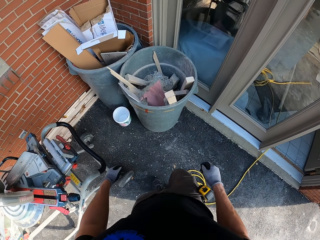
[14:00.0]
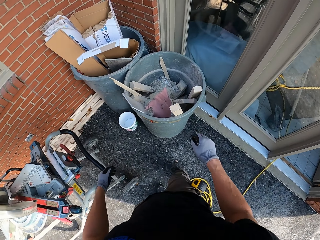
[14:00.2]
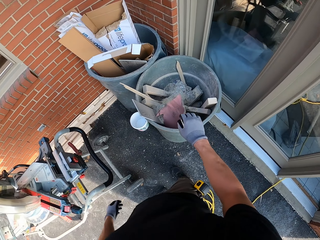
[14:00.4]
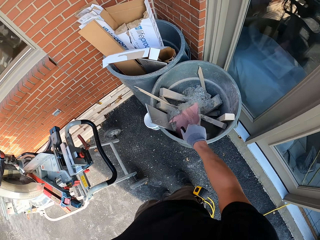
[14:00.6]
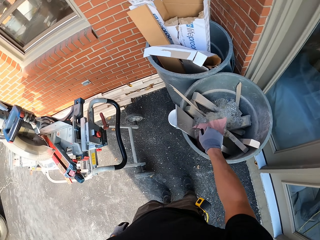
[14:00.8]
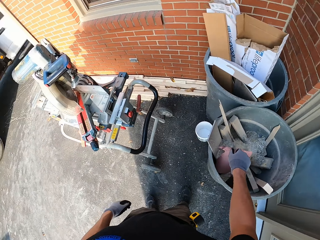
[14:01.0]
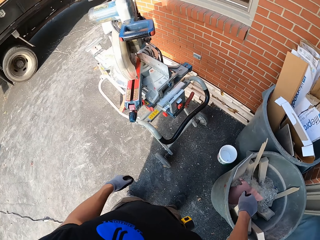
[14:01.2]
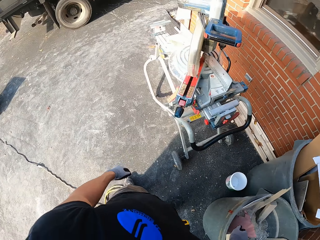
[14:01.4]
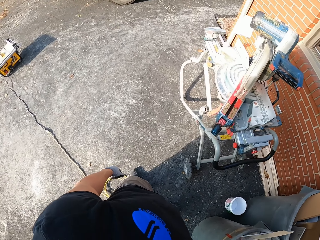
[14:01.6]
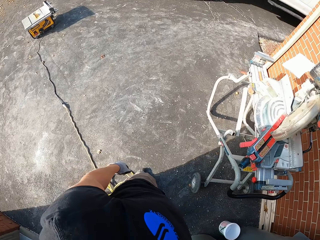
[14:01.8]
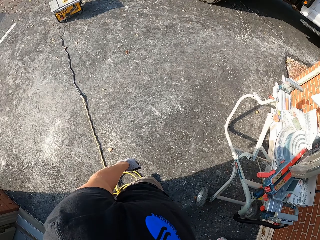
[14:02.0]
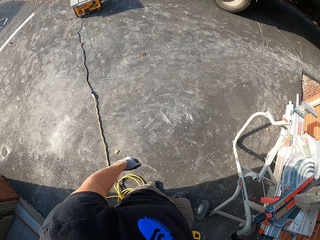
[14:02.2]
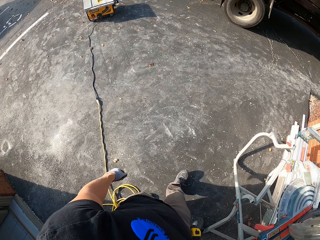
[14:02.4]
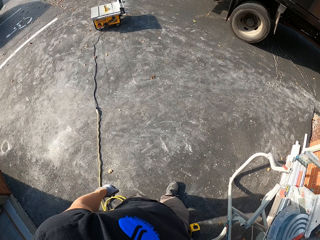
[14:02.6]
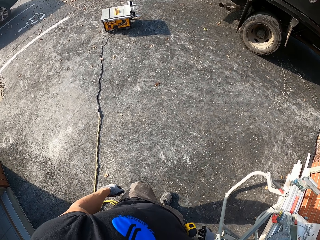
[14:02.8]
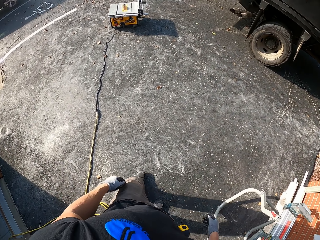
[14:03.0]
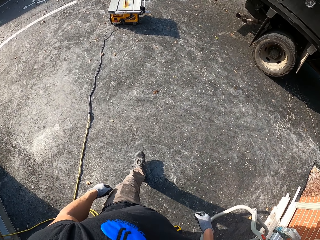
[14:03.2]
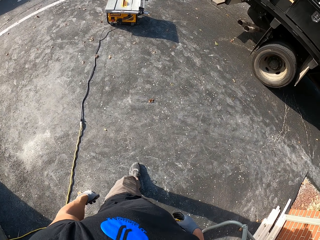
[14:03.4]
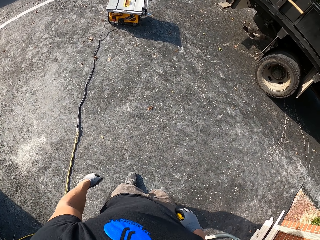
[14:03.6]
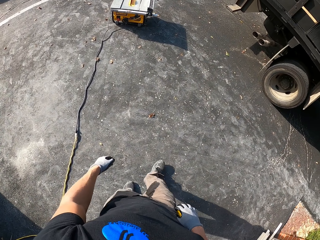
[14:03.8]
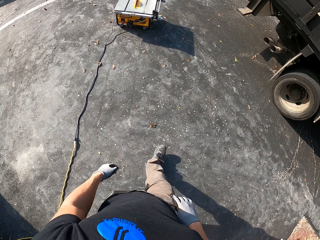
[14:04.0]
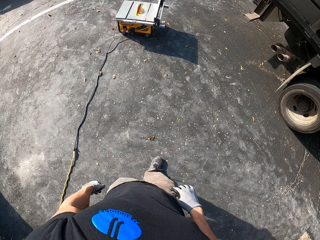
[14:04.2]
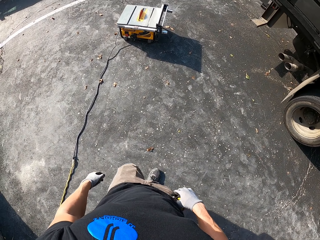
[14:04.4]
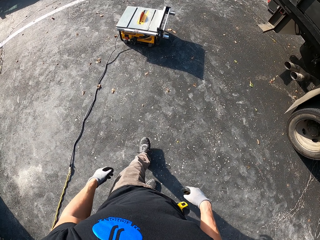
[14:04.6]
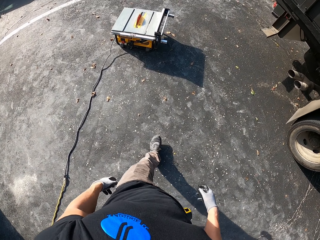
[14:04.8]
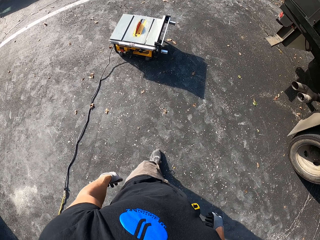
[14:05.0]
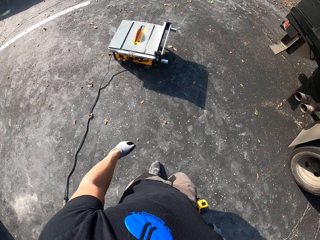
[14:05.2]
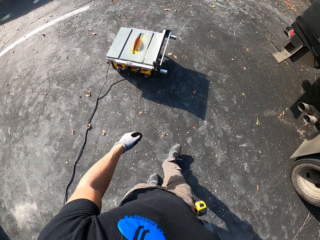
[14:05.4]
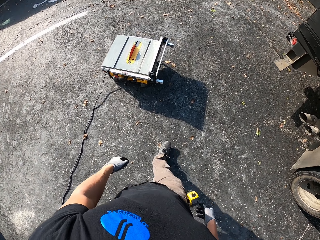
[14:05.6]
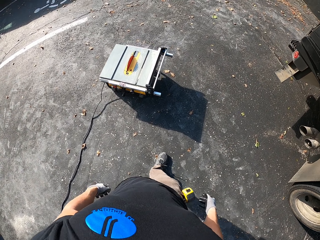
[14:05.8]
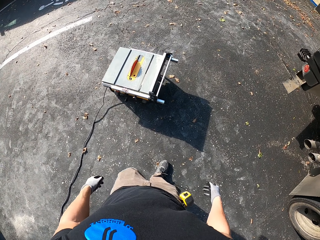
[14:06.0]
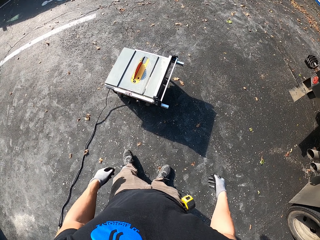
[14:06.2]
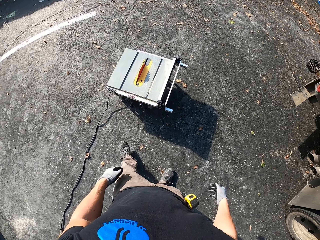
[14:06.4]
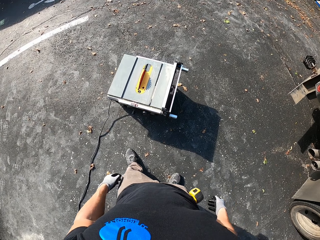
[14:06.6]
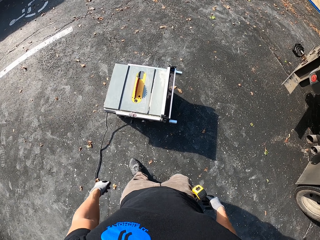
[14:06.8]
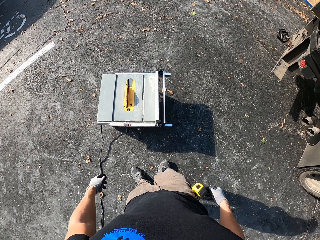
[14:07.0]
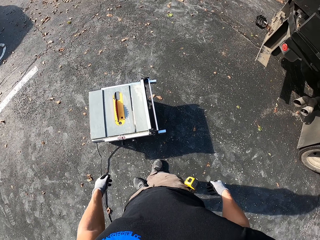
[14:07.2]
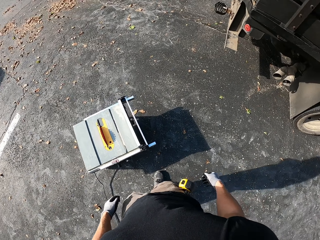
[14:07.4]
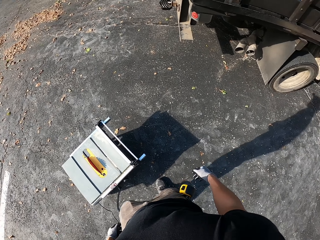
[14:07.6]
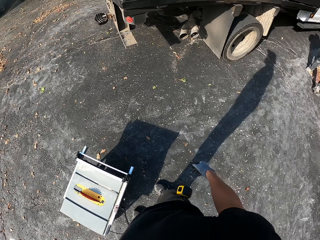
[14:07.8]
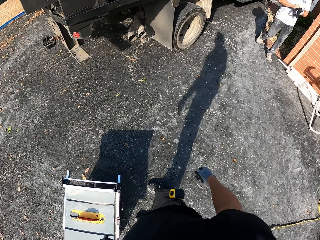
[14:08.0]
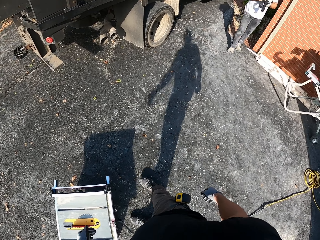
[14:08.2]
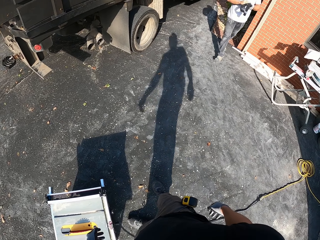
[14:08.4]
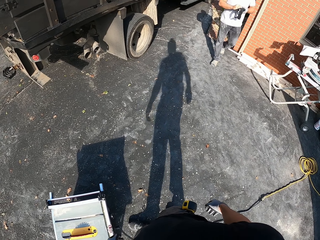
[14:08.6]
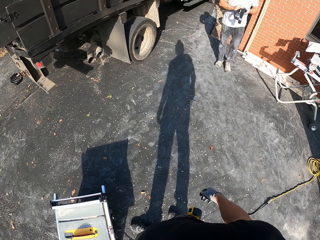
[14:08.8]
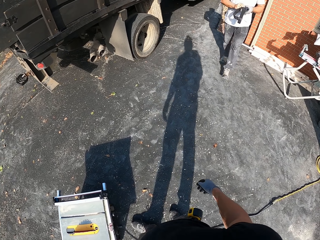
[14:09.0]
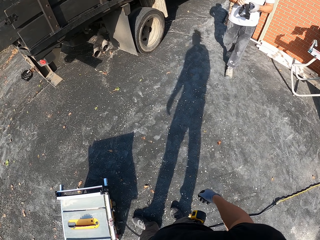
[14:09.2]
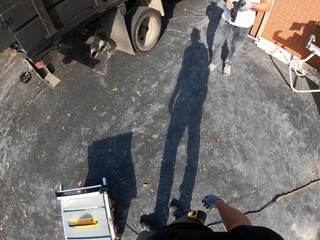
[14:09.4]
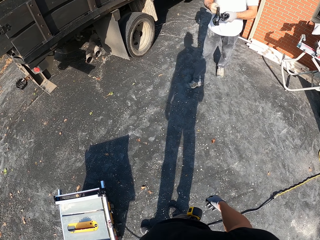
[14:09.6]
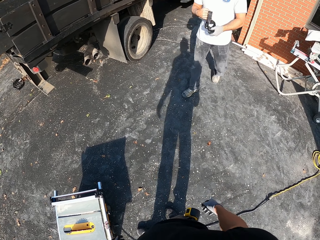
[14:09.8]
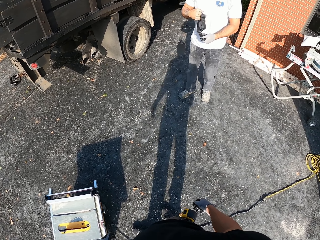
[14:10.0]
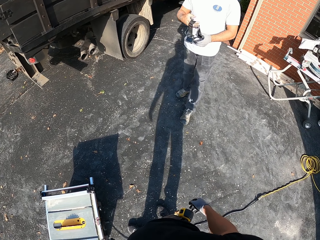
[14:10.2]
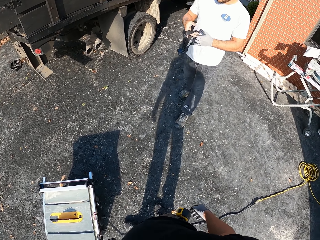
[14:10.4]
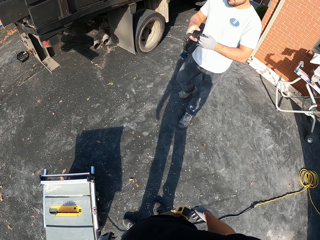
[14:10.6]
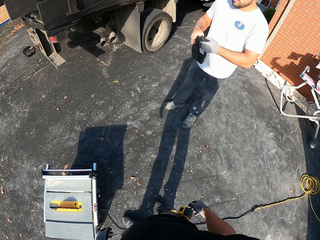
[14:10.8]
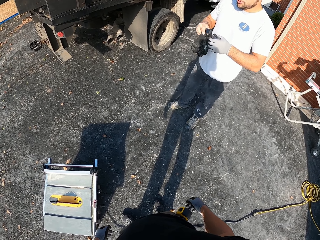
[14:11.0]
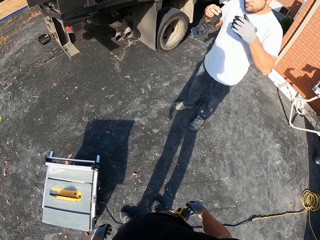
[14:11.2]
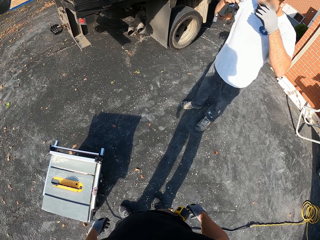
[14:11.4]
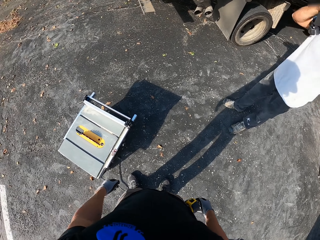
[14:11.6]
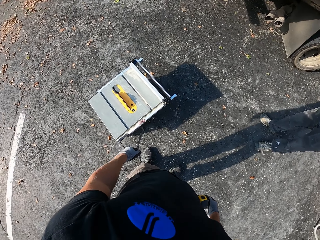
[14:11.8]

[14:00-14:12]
The camera wearer touches a timber in the bucket. They walk in the compound. They stand near the table saw. A man approaches the camera wearer.

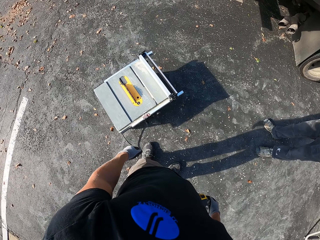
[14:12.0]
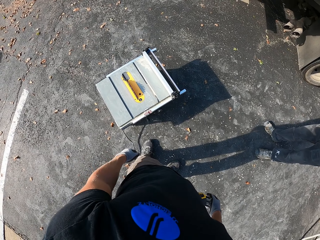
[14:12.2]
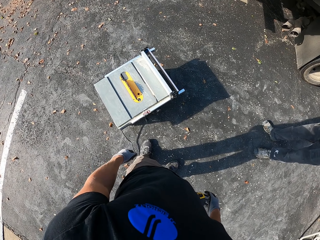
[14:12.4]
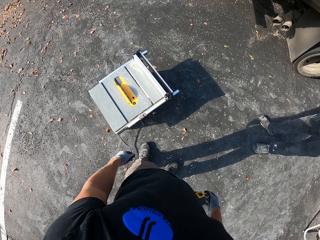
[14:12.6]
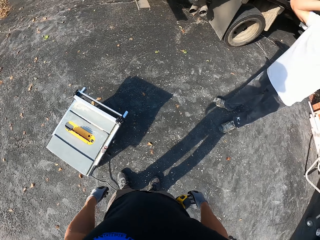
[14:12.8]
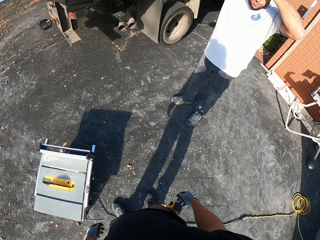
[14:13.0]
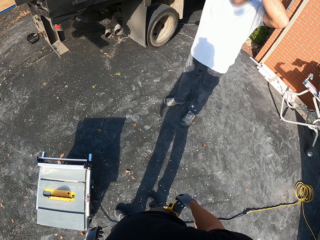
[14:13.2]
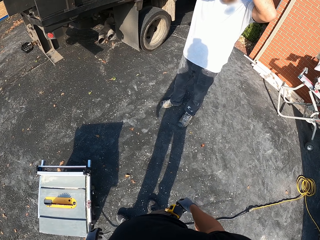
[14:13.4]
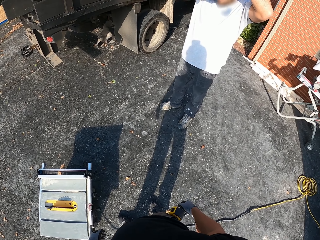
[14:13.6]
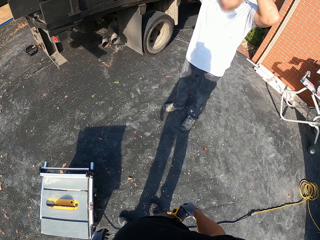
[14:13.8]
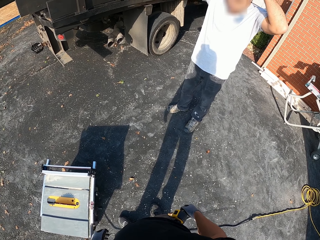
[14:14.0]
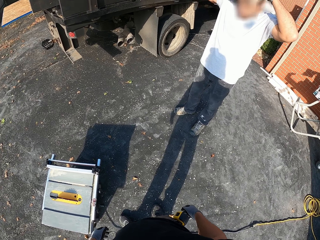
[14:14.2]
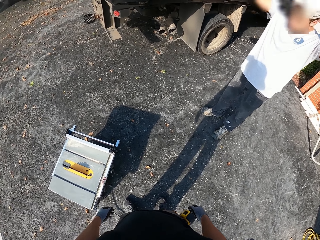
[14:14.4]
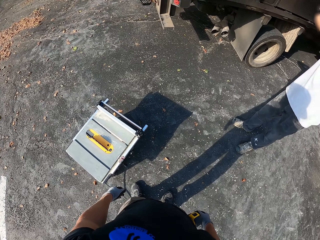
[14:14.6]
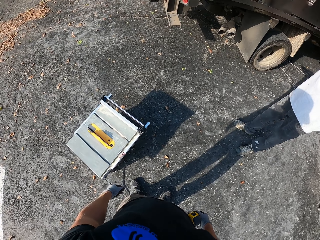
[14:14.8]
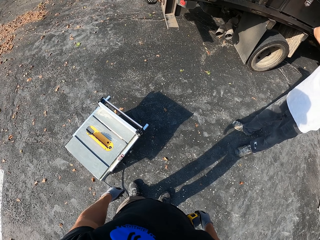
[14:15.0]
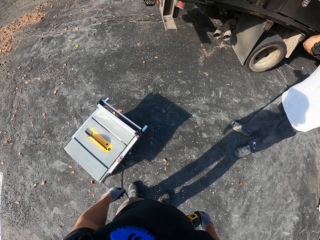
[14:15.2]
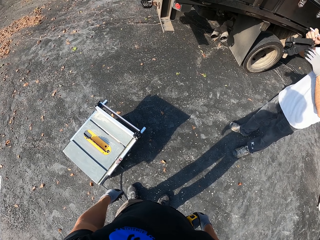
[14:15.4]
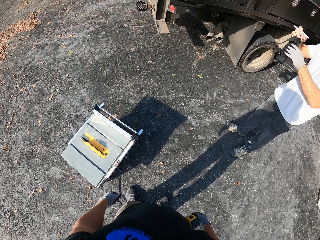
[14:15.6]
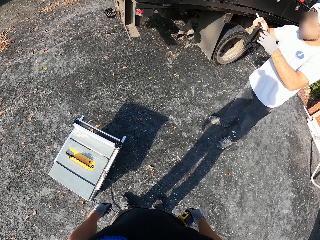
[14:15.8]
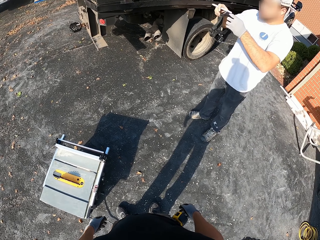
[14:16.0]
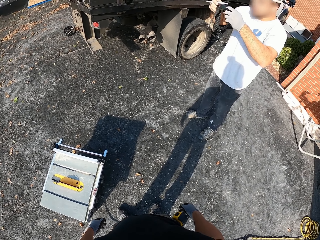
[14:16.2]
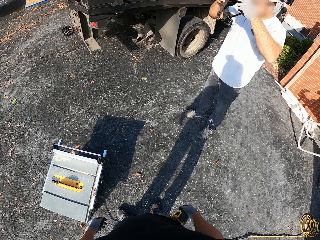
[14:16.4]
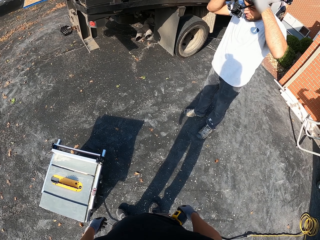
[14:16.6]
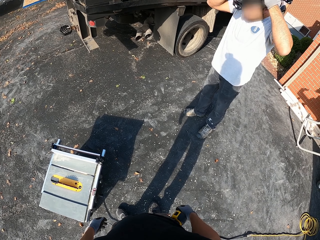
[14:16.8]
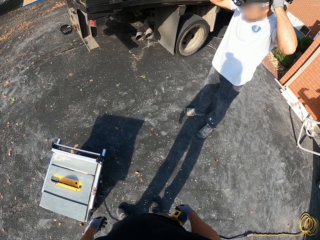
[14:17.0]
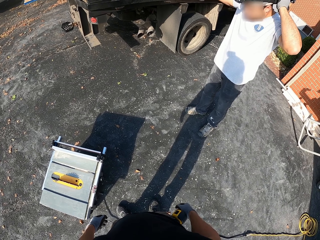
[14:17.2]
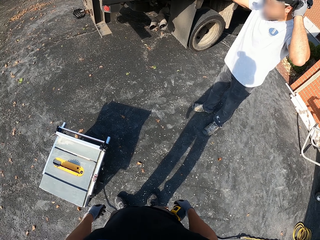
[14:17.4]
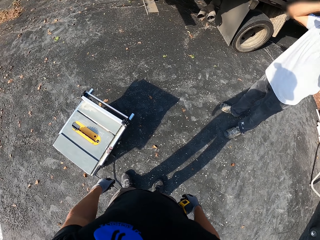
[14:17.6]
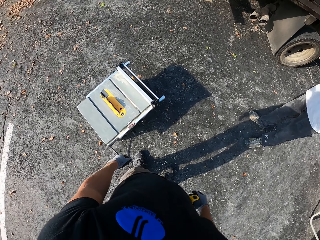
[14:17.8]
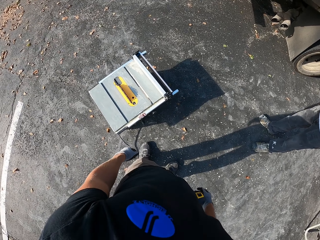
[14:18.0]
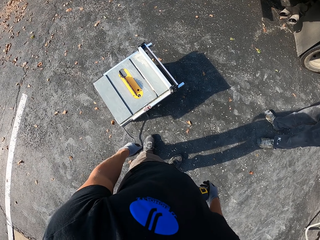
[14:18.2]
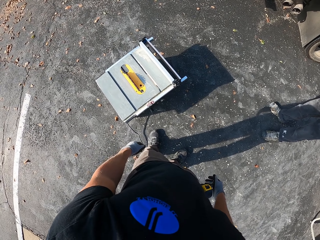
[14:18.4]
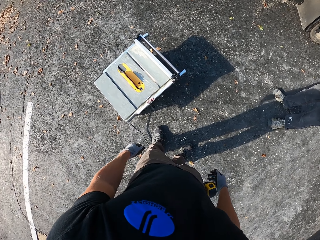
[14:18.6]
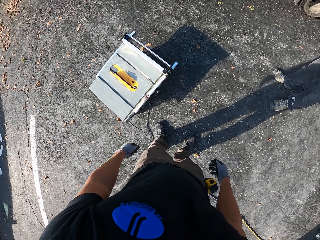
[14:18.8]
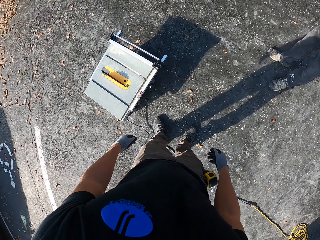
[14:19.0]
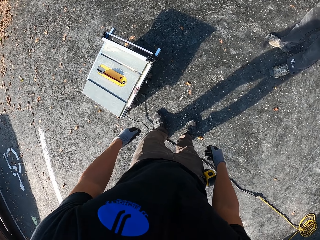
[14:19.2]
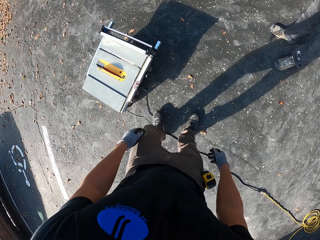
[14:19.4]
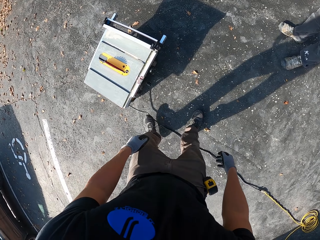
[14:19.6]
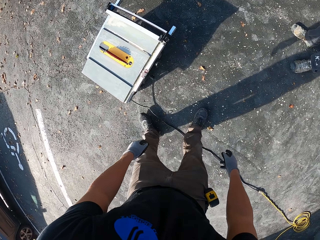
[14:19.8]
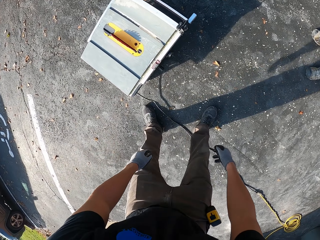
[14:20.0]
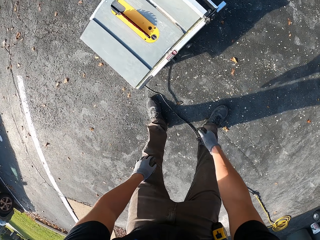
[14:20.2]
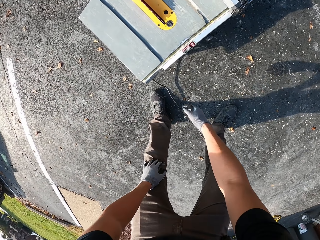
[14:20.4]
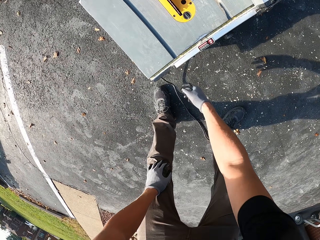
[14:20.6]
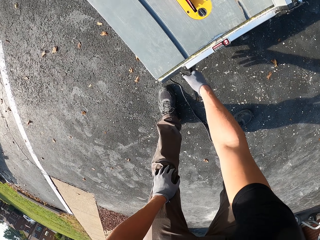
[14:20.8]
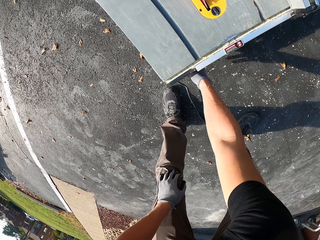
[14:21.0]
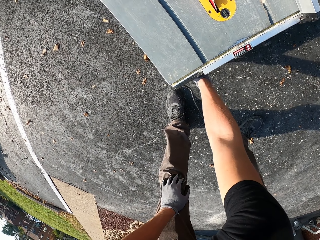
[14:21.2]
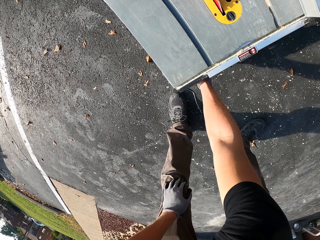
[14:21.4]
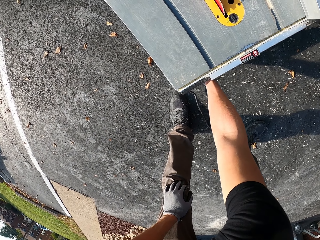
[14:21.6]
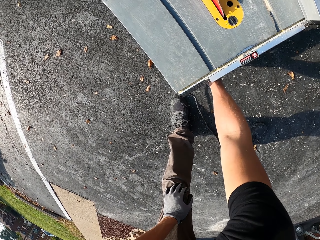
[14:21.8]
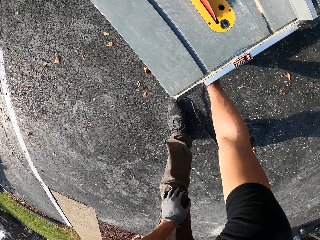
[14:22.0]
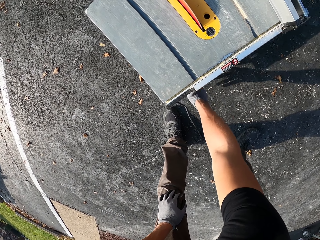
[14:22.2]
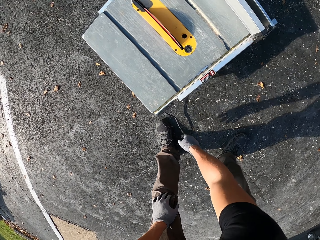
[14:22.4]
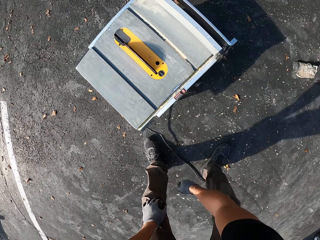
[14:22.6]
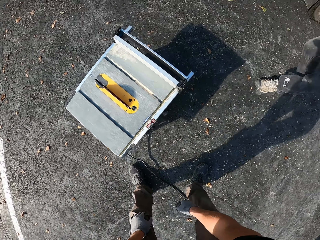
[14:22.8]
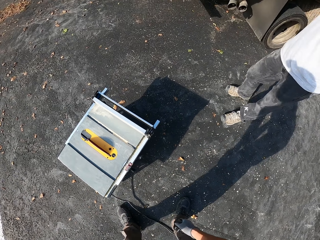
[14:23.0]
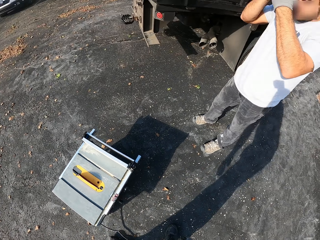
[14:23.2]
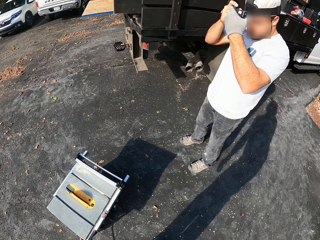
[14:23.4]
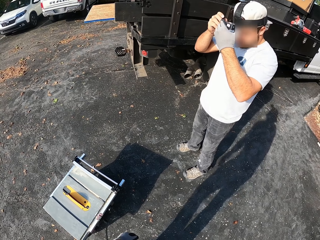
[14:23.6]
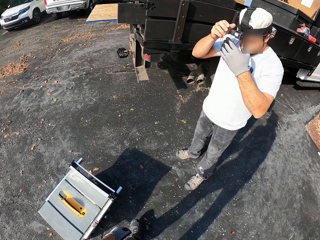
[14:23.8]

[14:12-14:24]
A man wears a head guard. The camera wearer looks around. The man wears a camera. The camera wearer starts the table saw. They touch on the ground beneath the machine.
